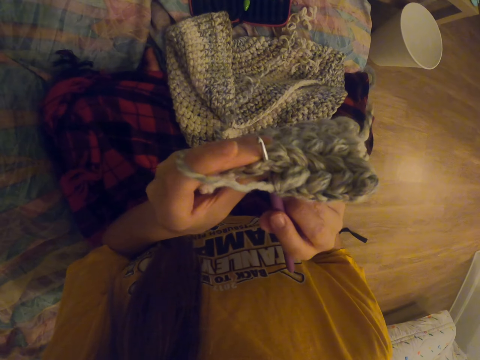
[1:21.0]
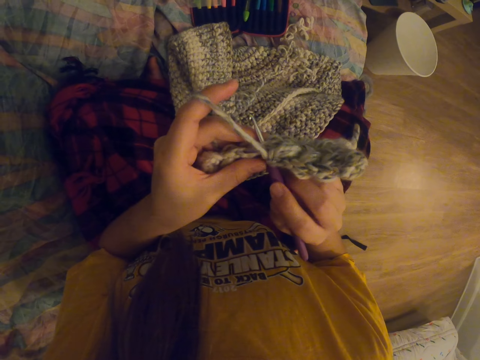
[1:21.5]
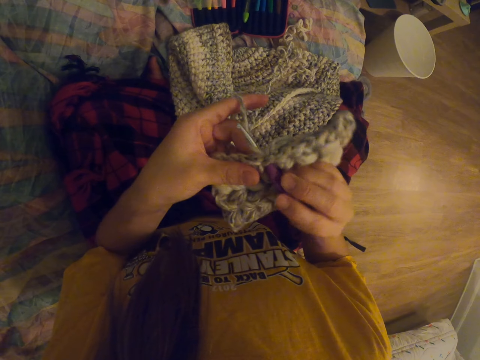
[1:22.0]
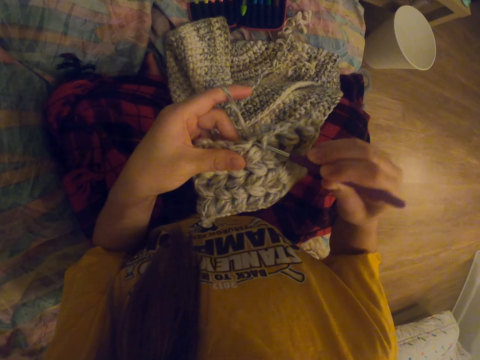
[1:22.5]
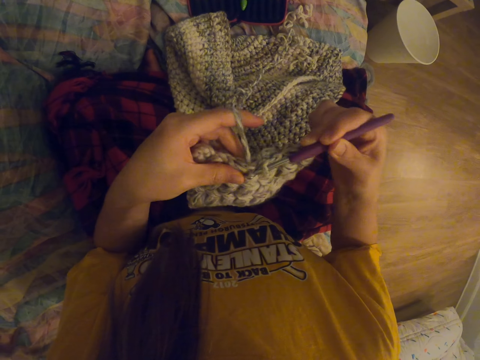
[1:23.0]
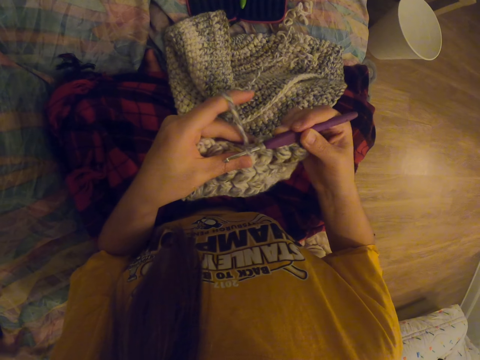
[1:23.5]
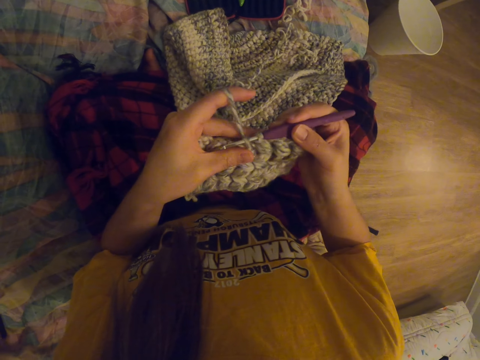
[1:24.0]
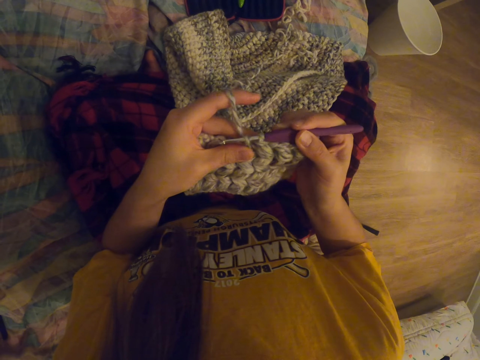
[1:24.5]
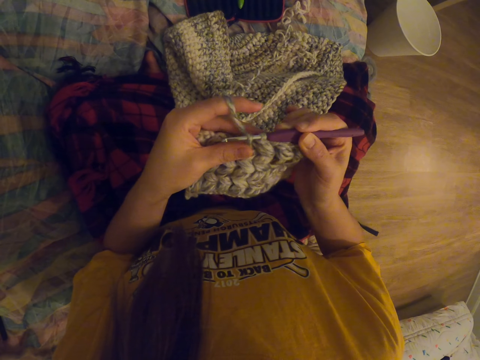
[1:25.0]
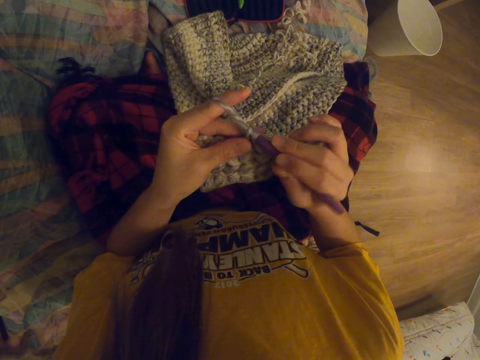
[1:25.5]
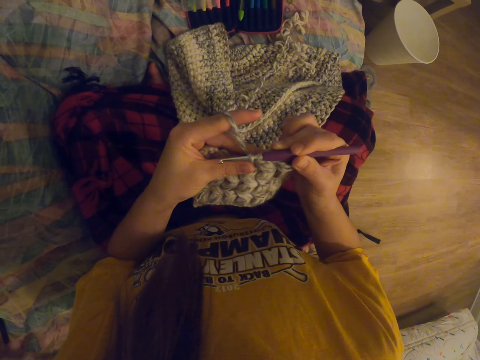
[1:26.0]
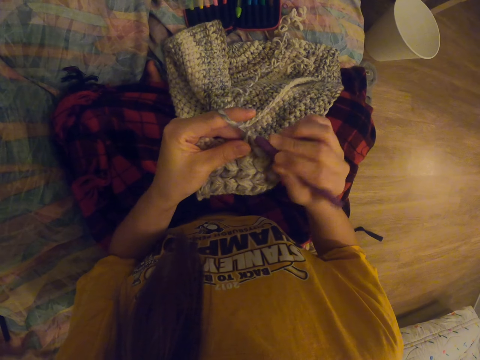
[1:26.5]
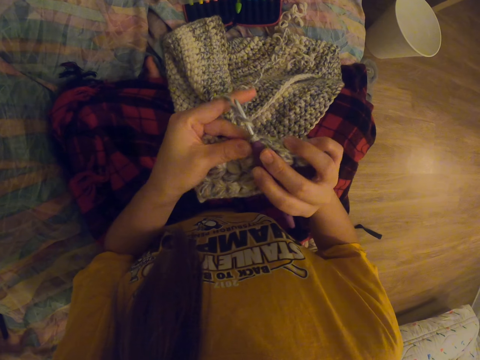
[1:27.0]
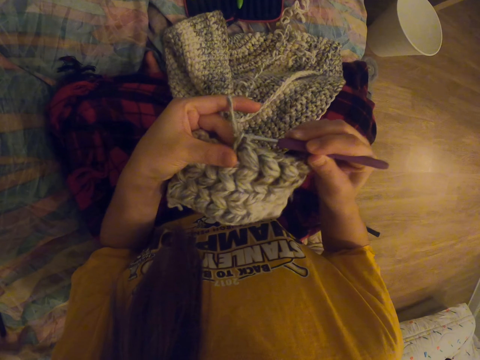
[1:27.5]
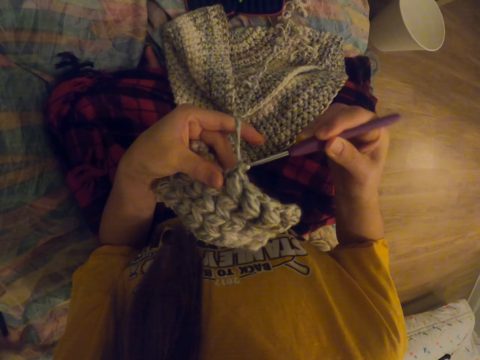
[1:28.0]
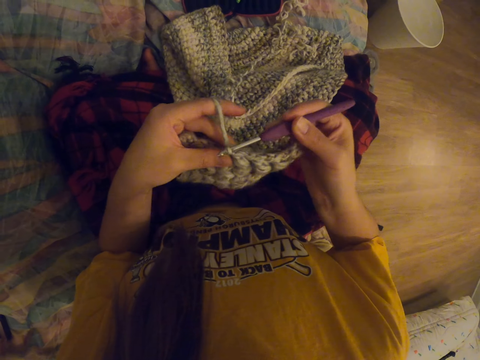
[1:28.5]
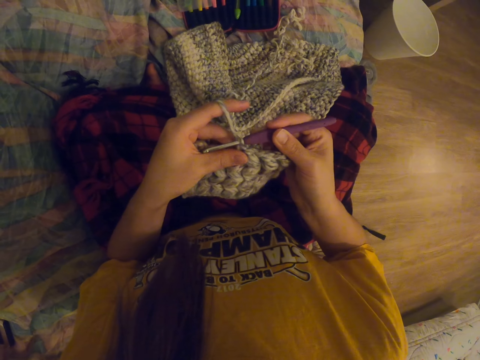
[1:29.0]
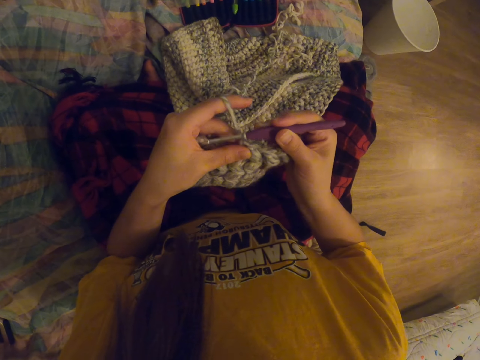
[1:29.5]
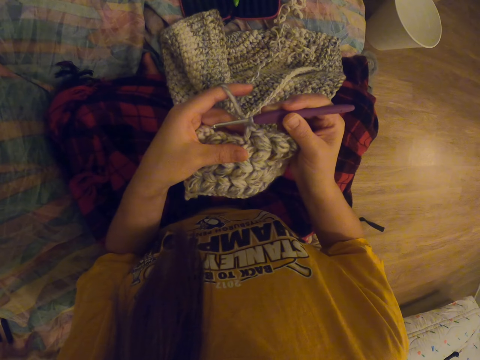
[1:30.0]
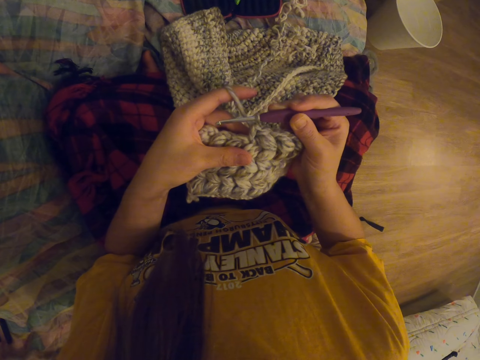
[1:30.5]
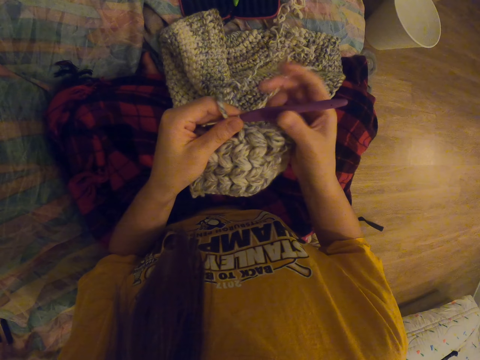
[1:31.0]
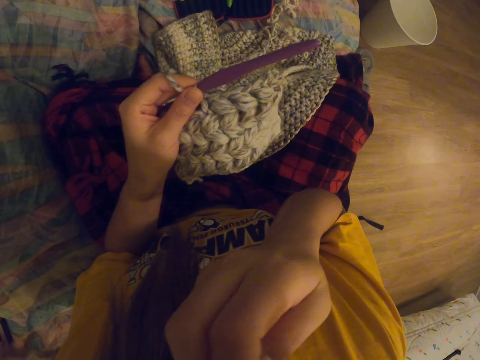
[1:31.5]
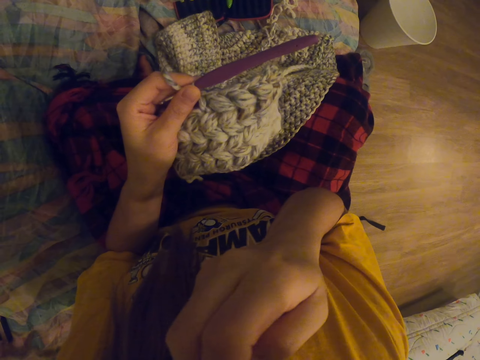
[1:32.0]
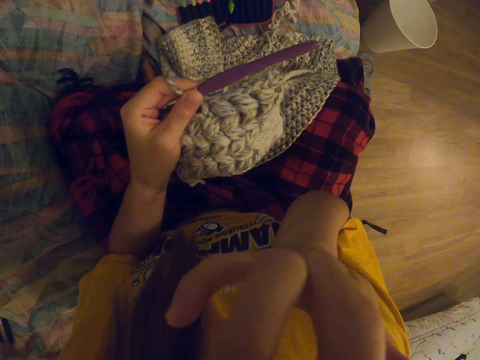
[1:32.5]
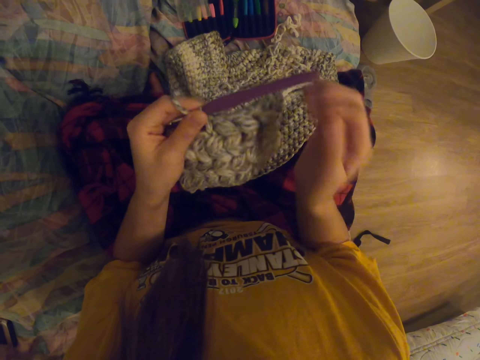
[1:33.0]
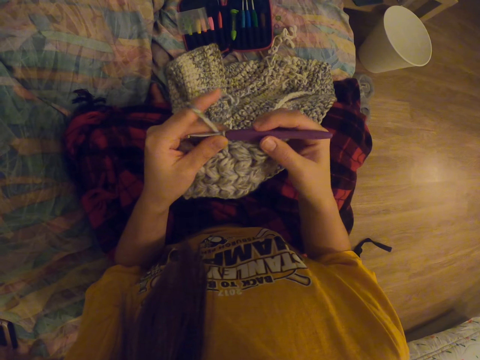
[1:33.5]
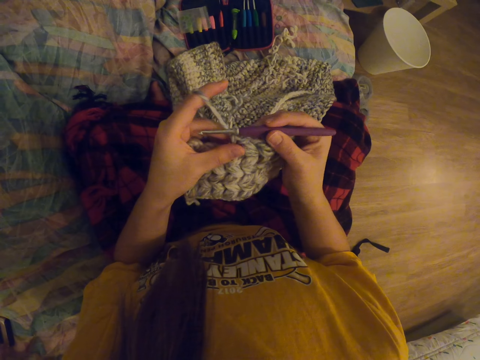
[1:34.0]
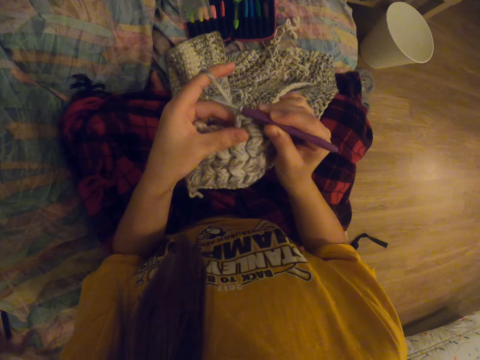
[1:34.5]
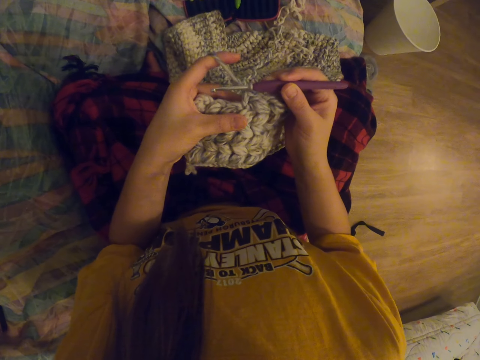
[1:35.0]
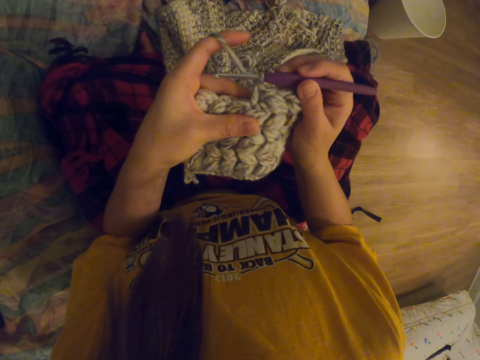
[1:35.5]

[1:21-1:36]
The camera wearer rubs their face.

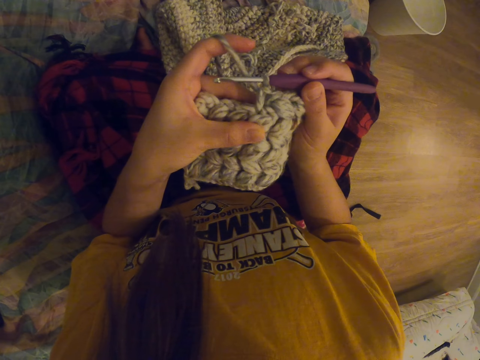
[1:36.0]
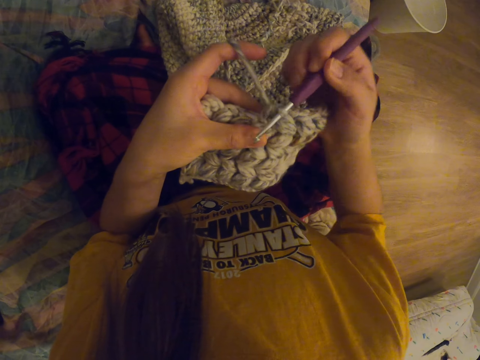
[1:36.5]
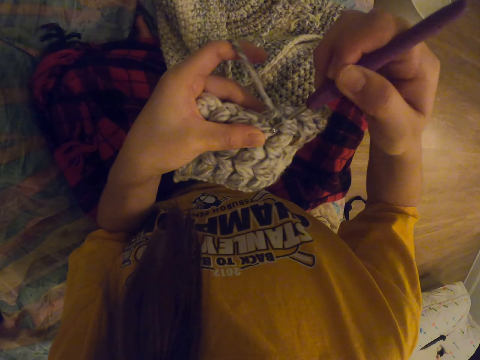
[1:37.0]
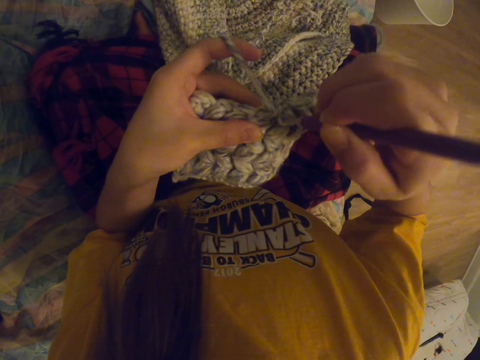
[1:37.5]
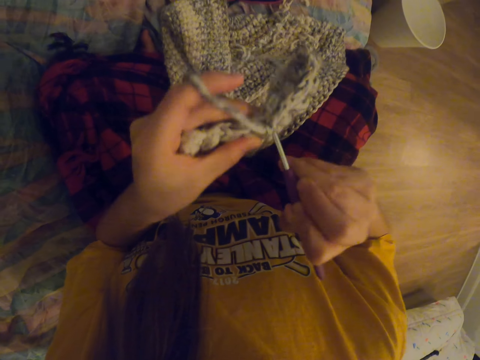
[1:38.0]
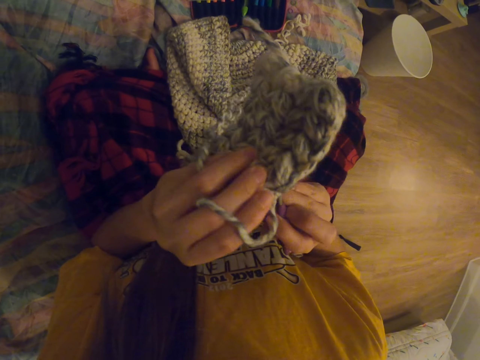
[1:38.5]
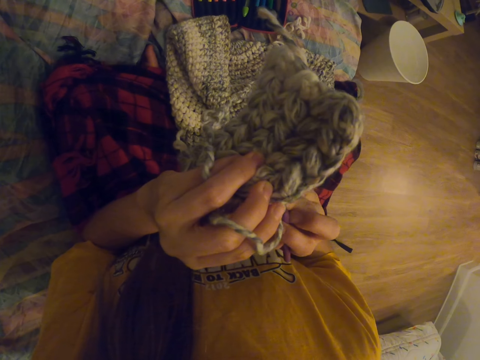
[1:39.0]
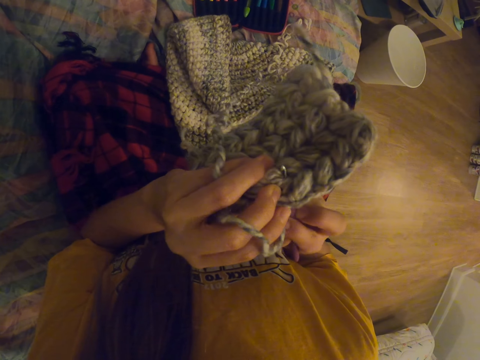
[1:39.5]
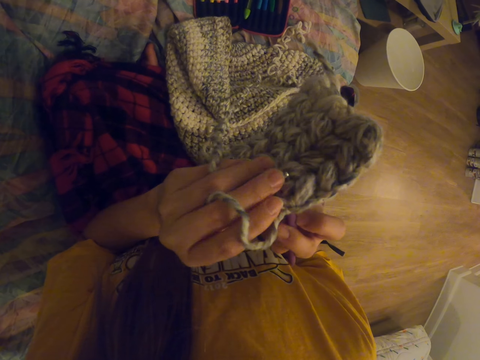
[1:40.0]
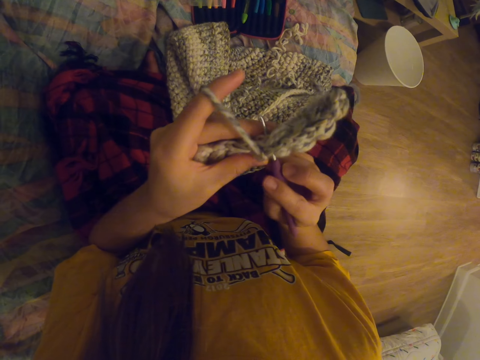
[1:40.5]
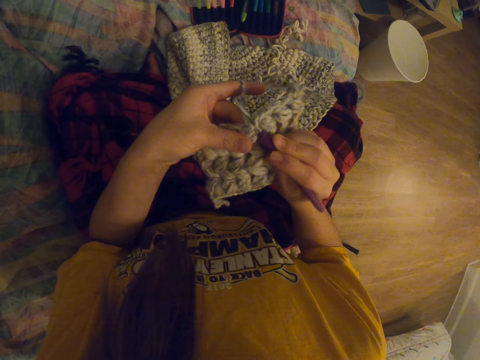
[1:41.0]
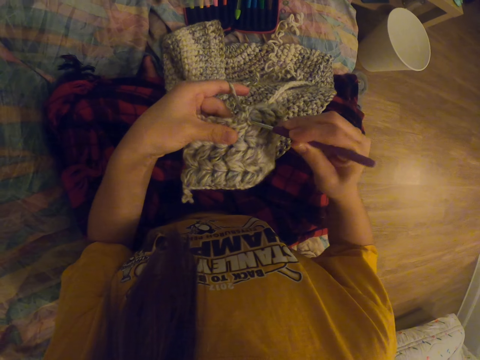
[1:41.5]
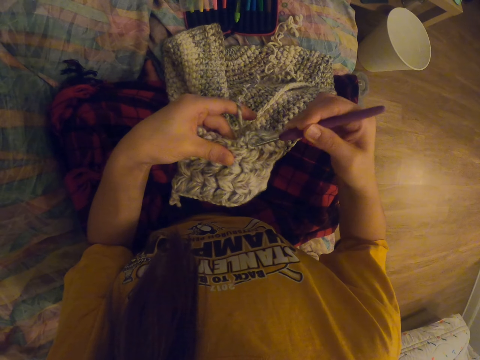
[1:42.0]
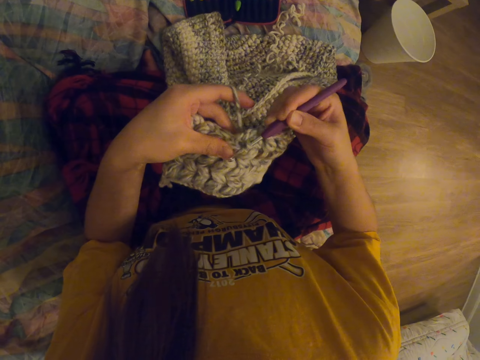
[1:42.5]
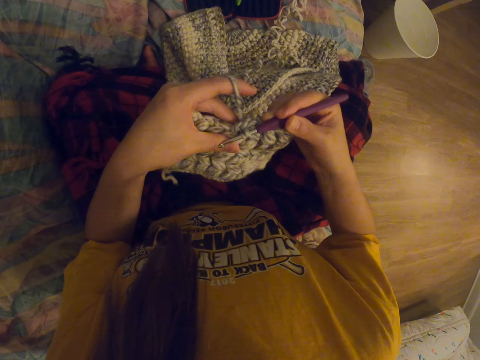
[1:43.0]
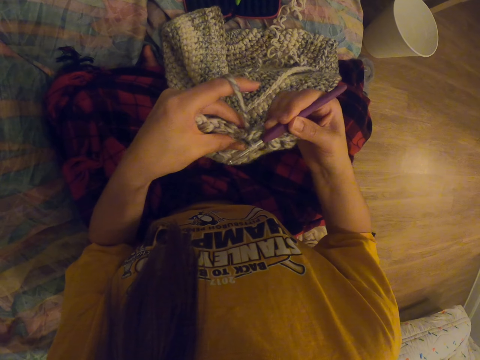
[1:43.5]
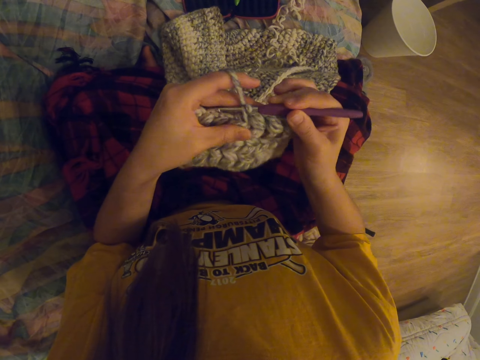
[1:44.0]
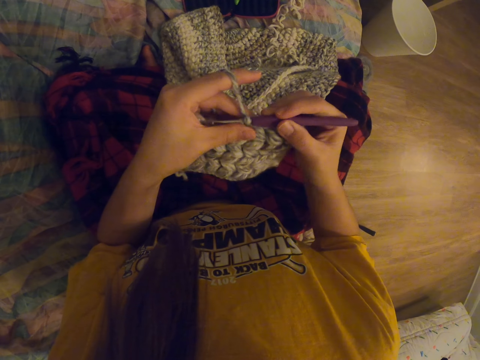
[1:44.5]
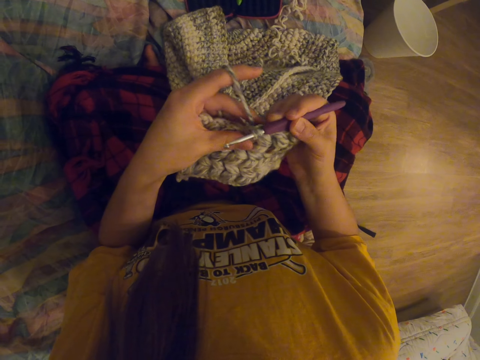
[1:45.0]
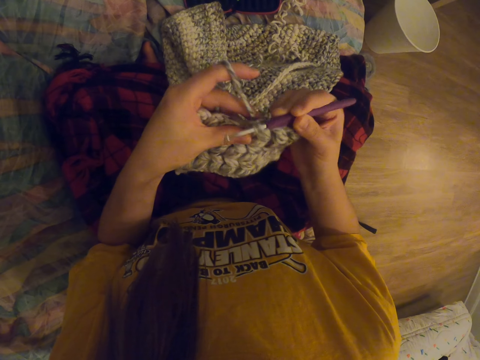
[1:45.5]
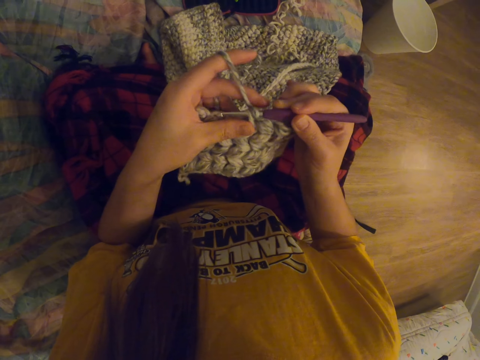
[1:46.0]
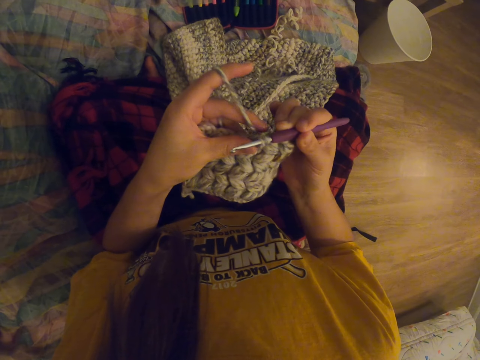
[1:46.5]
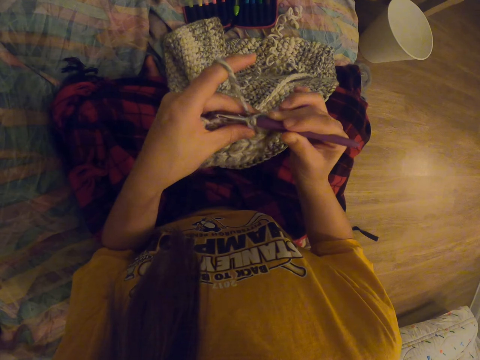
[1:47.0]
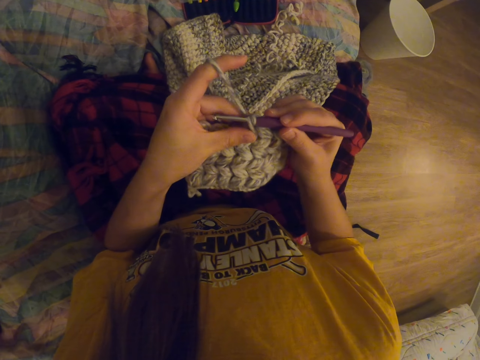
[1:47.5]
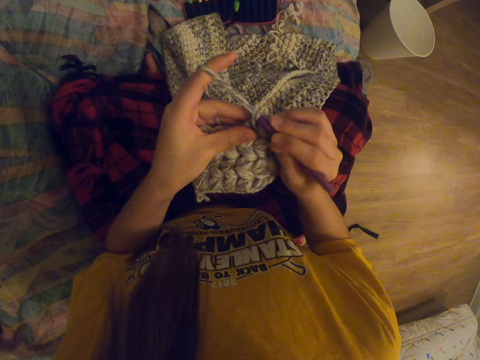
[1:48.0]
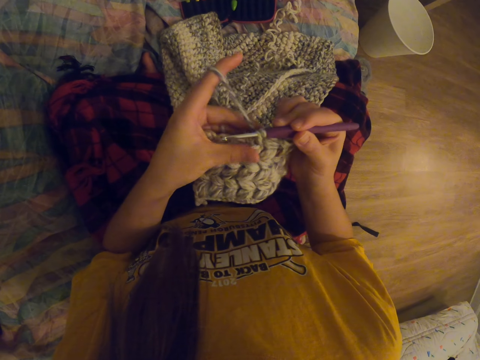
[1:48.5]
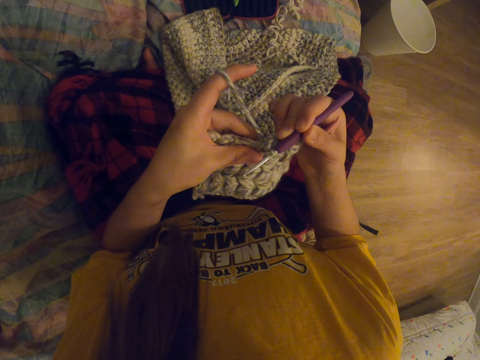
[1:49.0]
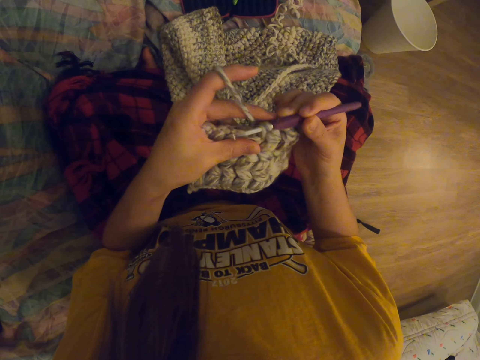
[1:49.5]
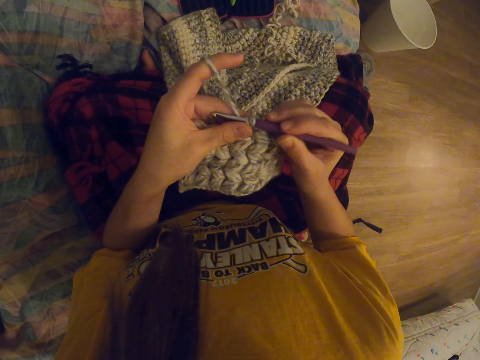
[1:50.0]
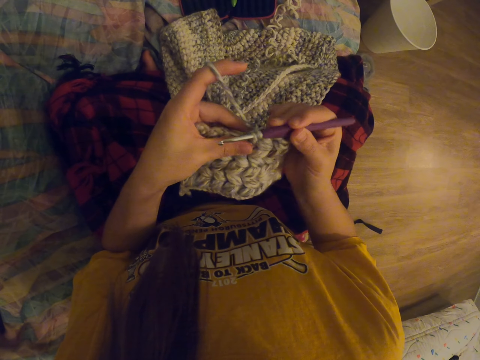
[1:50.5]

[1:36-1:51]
The camera wearer crochets fabric. They tighten the thread on the fabric.
